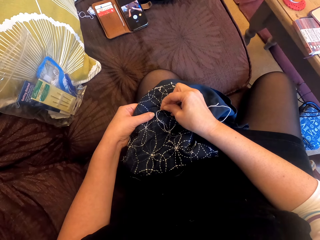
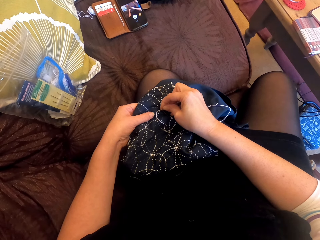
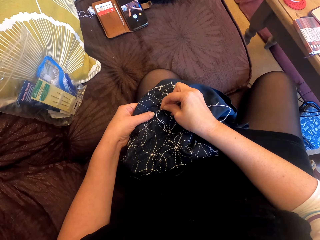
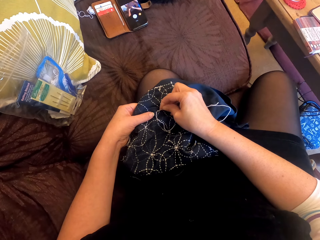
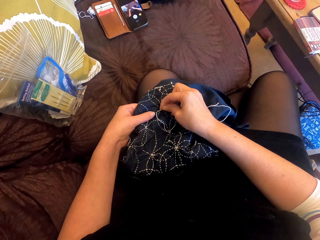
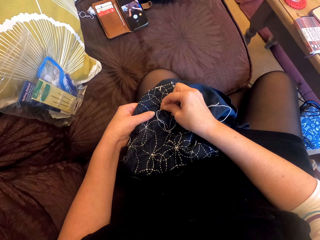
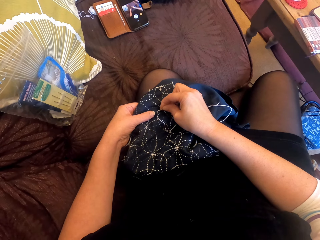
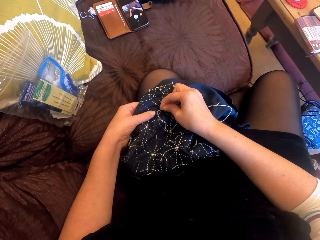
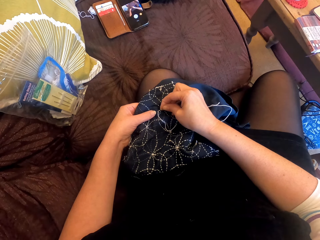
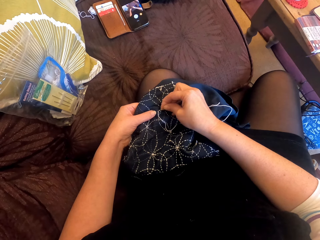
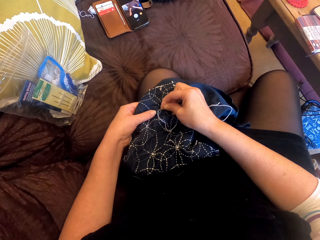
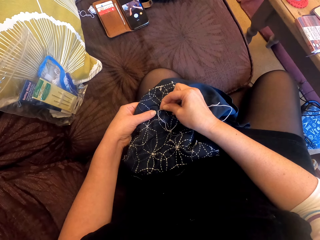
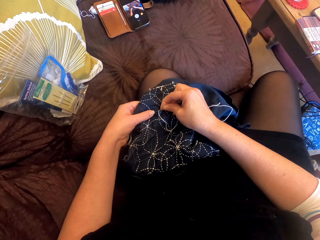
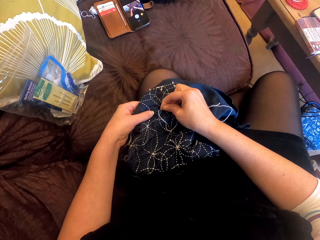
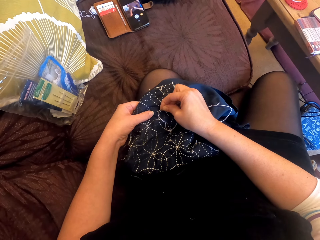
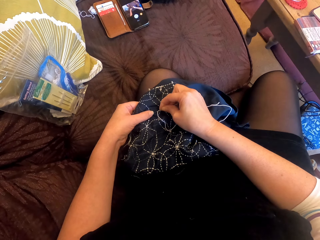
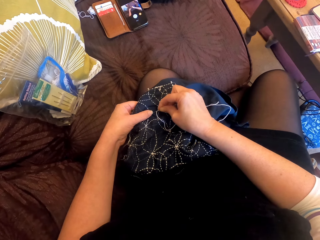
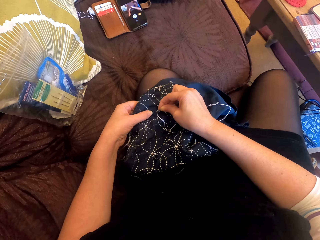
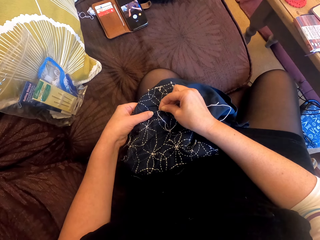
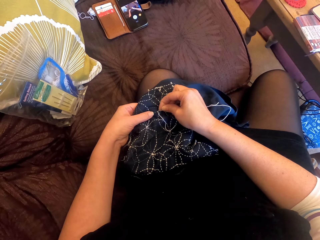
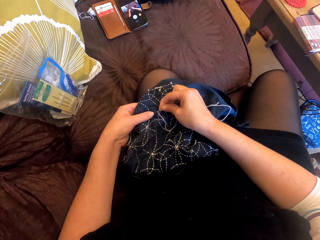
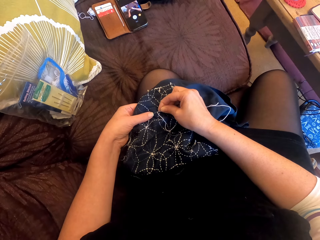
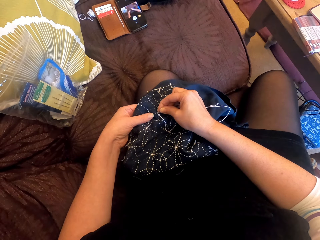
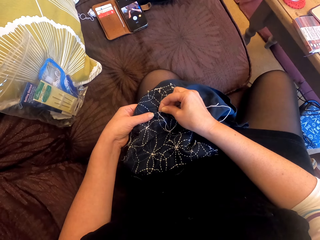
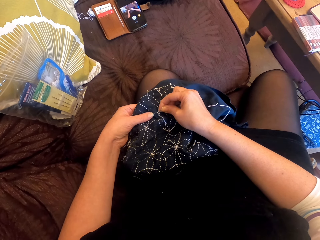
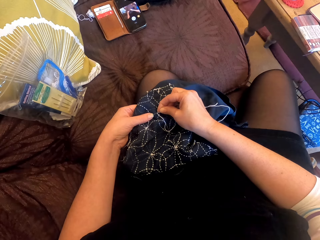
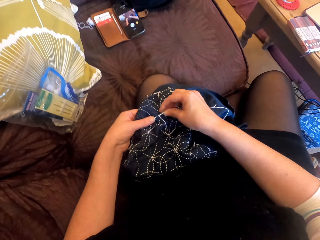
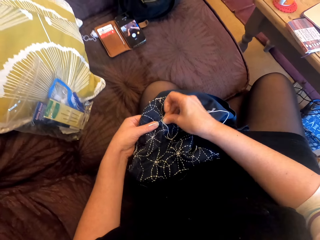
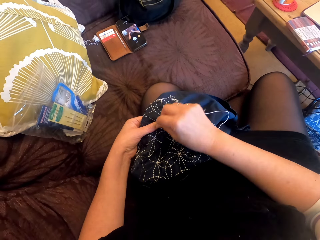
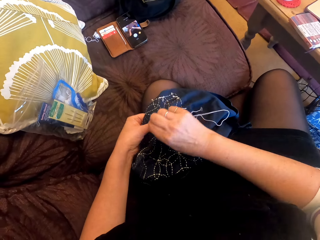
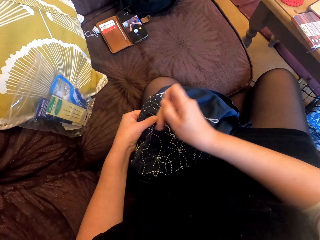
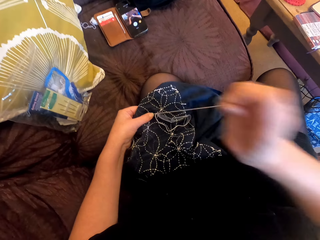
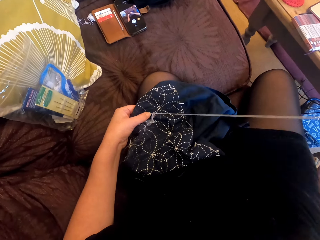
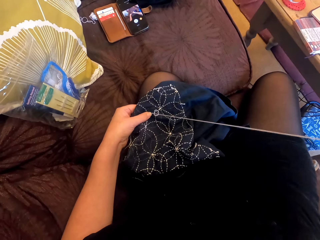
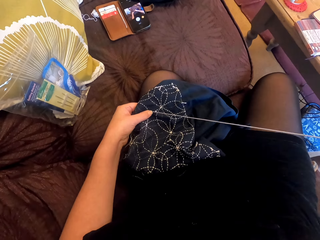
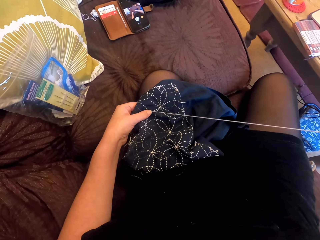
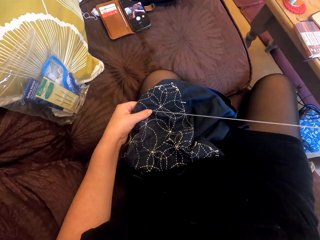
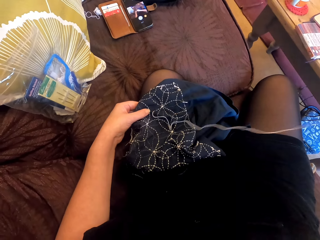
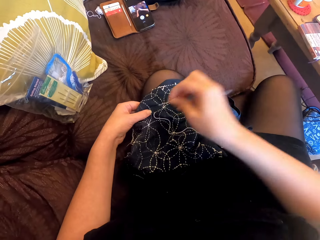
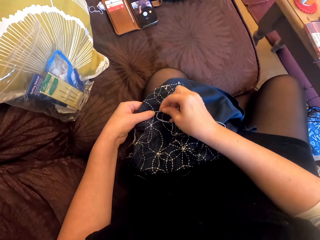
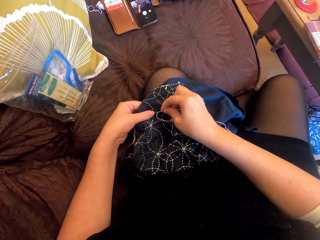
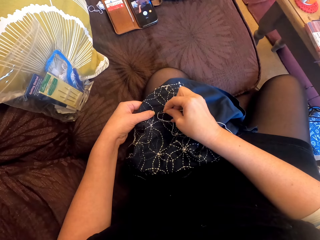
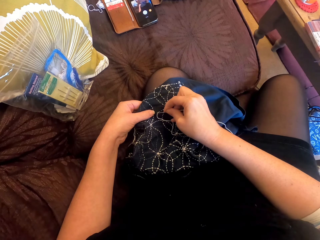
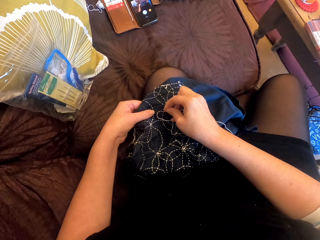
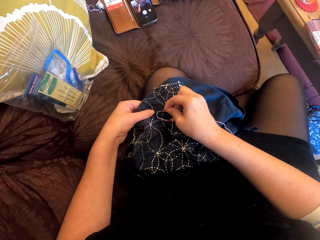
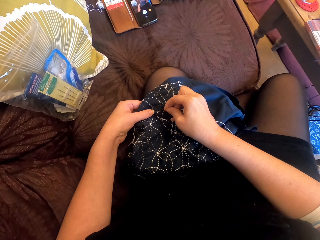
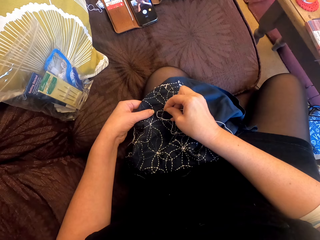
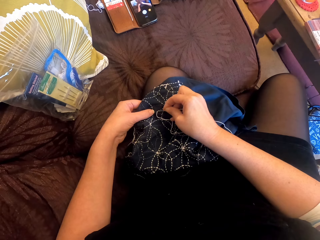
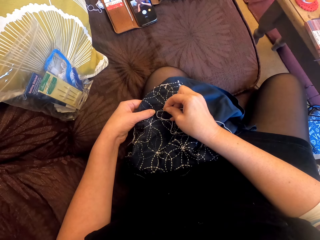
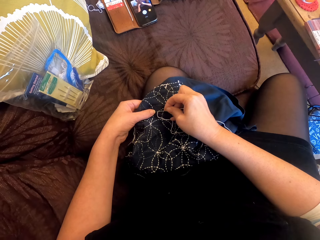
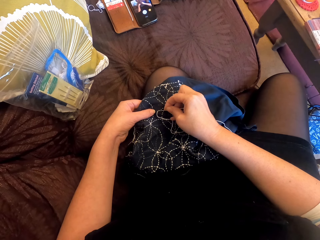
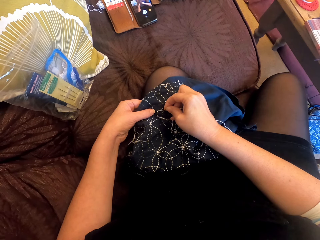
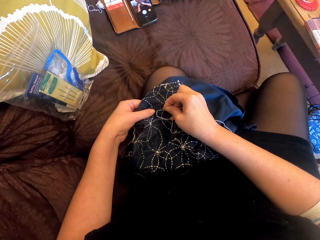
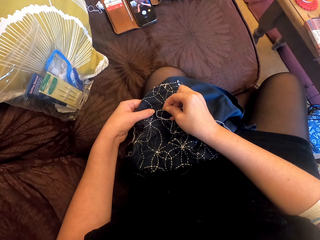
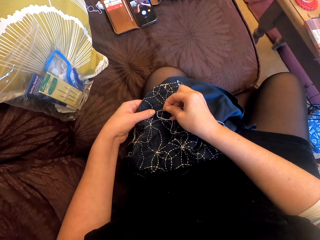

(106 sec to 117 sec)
The camera wearer pulls the thread. They sew the cloth.

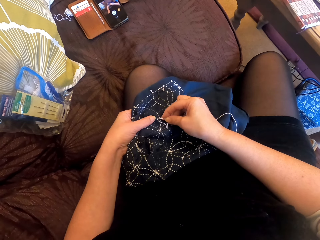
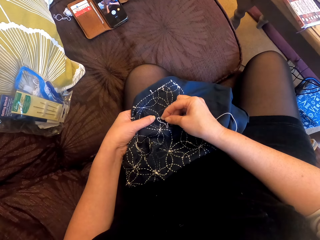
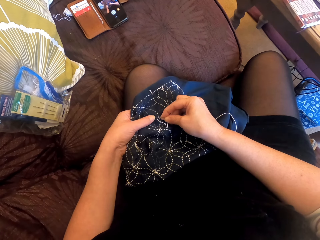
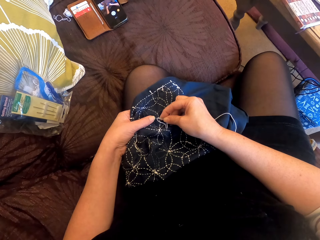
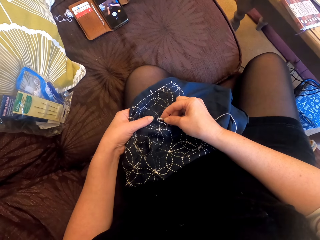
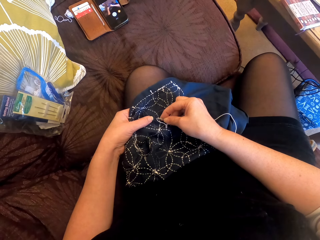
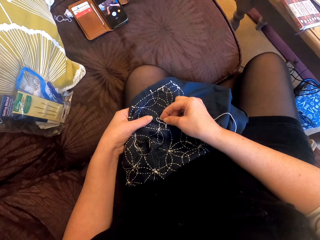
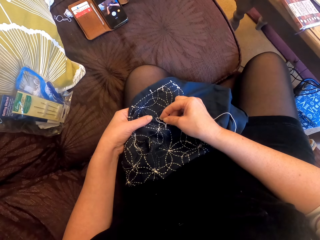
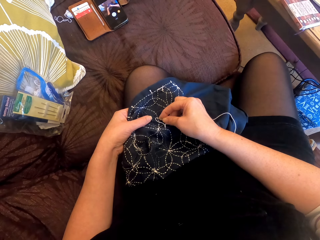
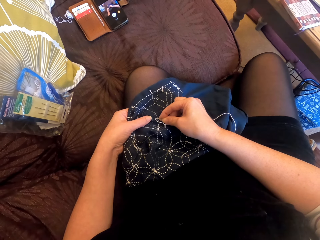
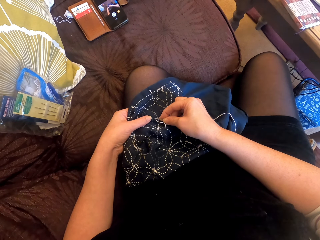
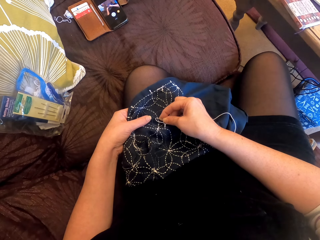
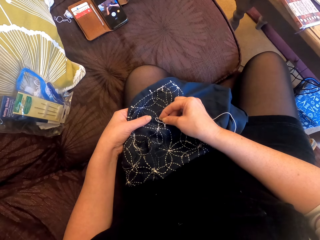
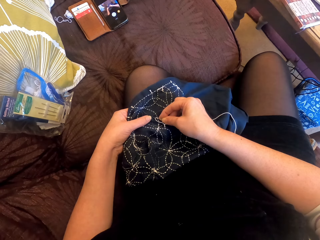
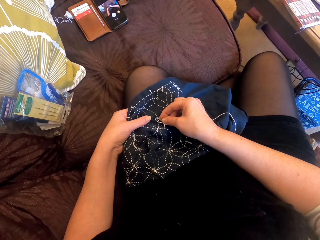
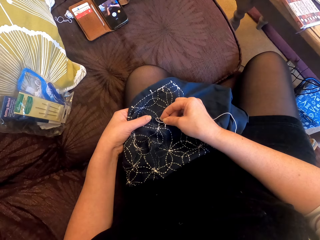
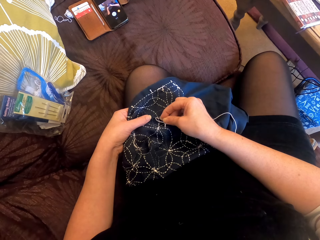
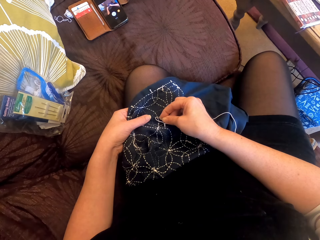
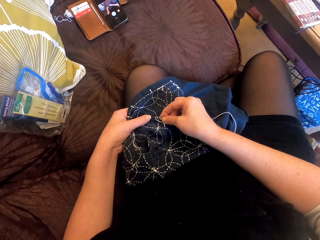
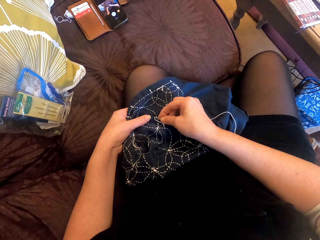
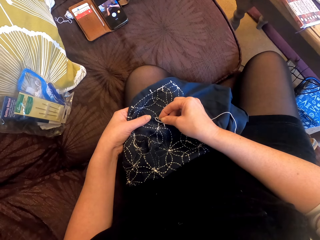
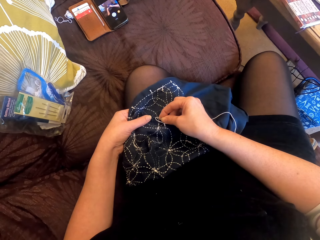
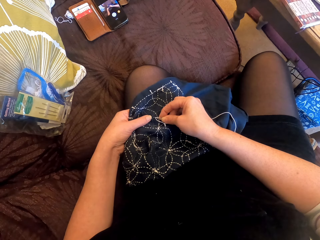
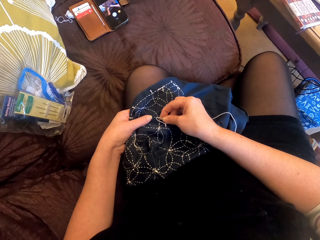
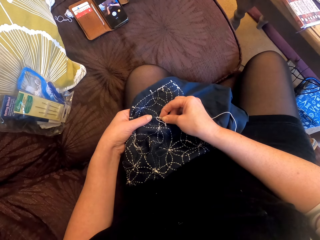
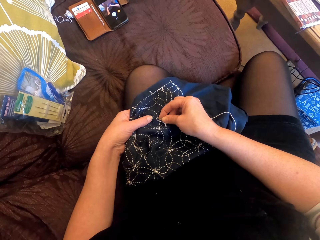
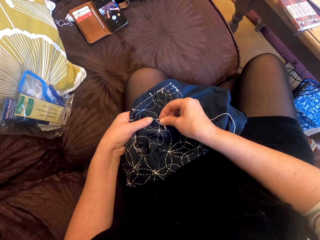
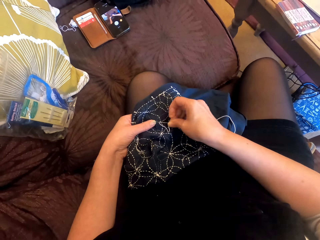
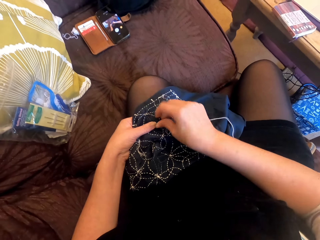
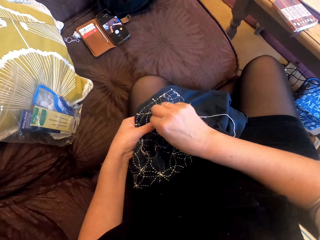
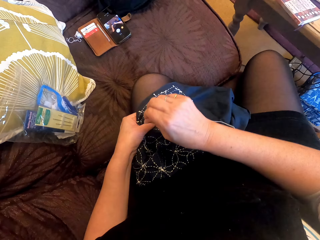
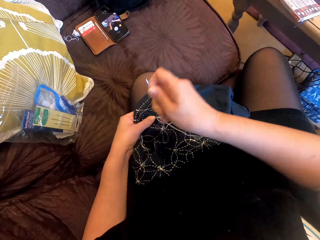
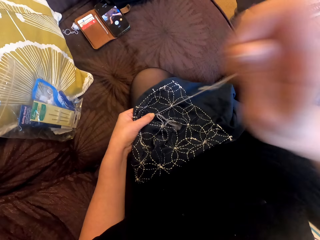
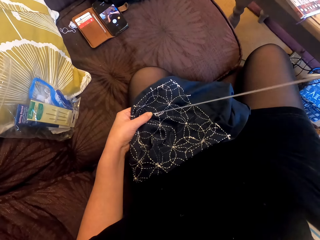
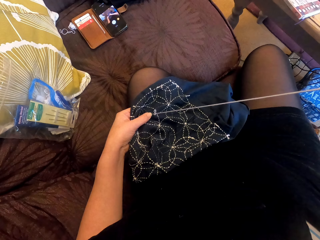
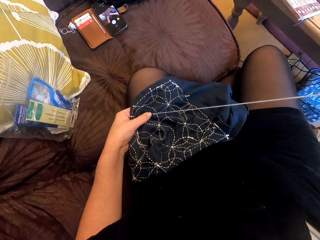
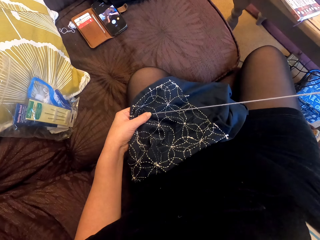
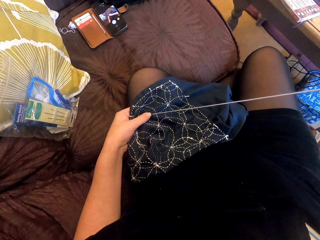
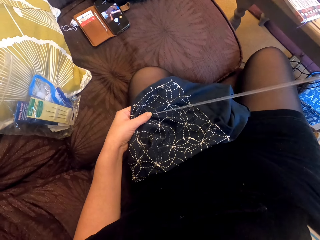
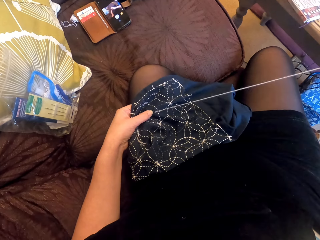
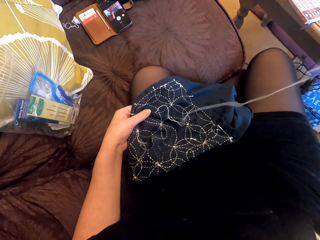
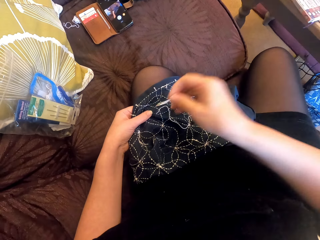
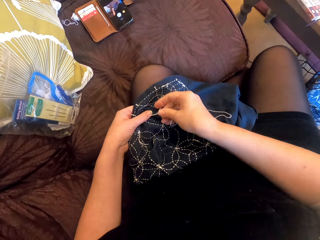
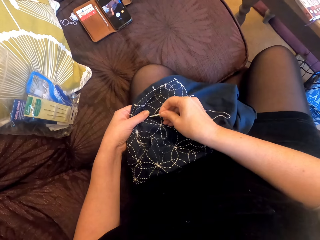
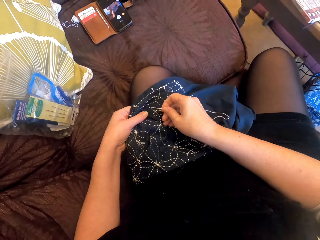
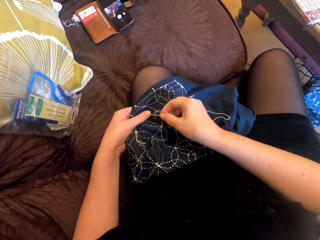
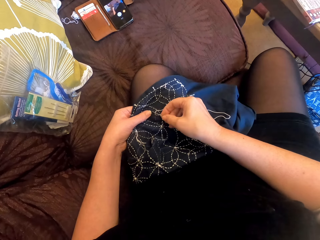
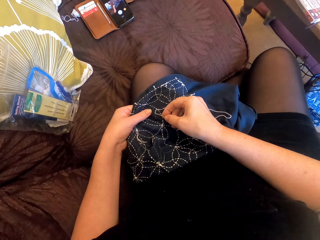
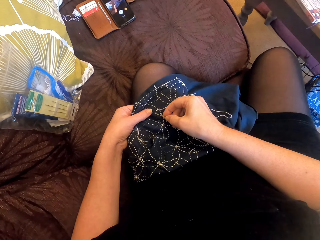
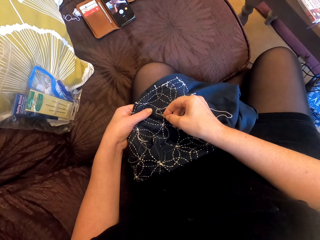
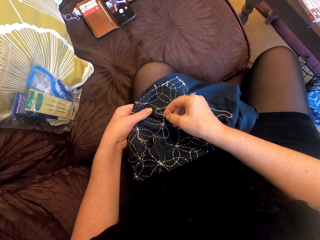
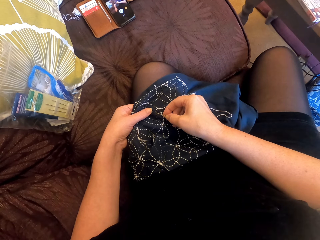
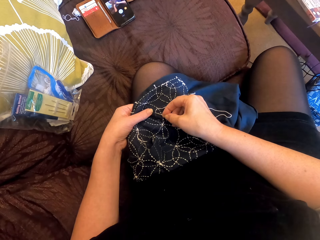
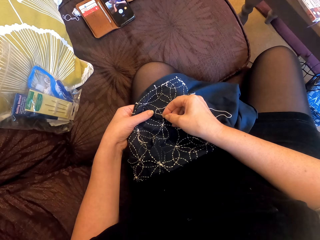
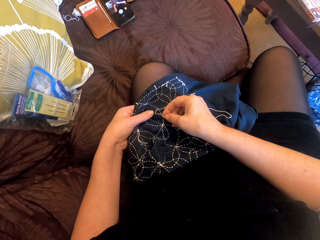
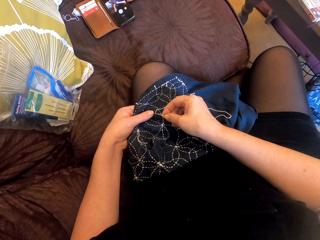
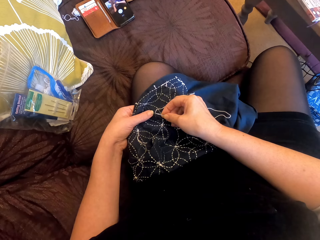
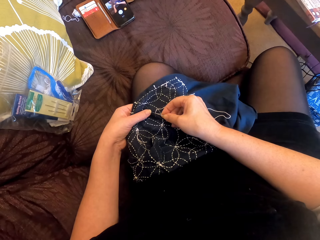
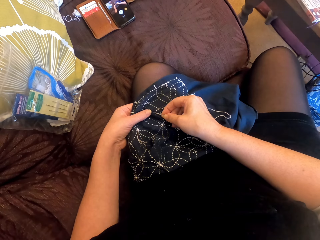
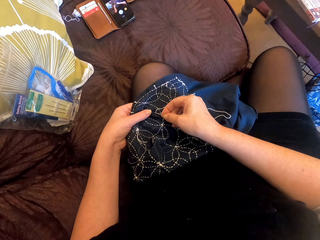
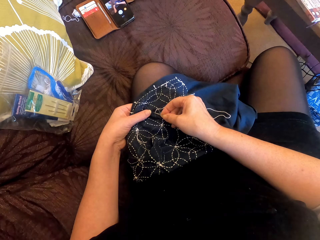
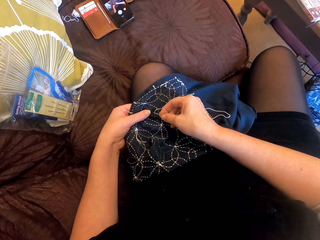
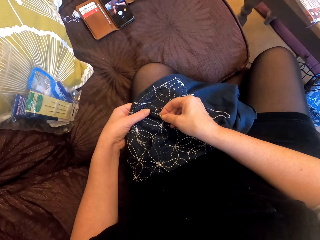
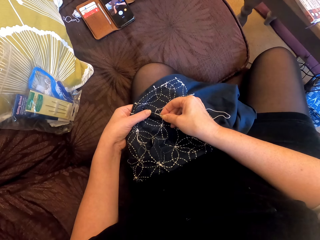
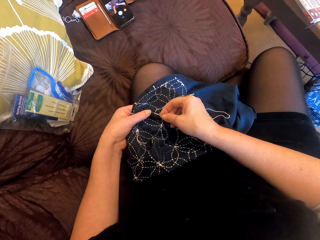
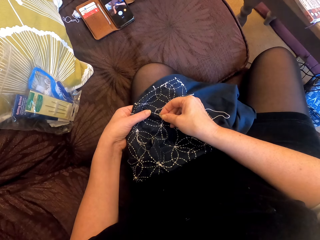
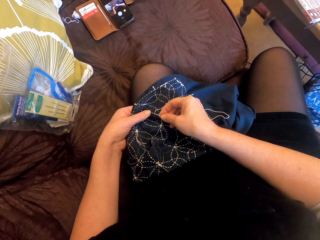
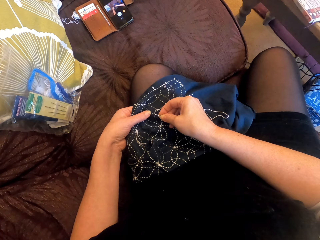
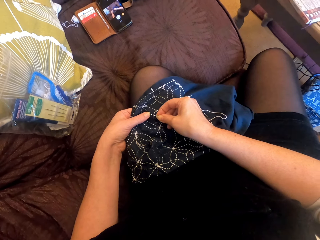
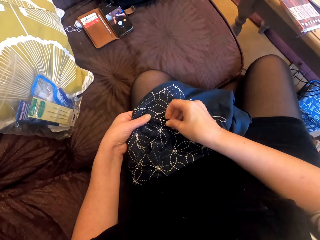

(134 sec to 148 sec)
The camera wearer sews the cloth. They pull the thread. They sew the cloth.
